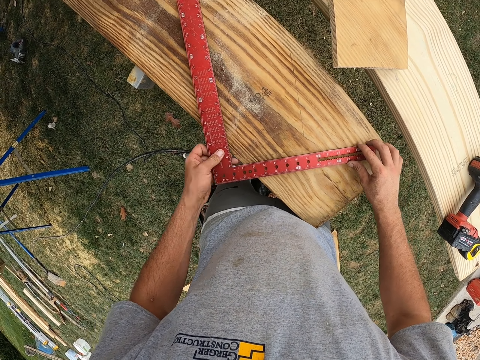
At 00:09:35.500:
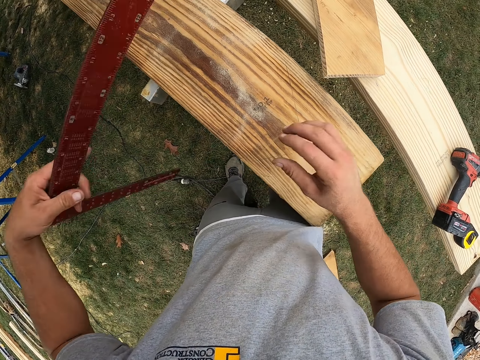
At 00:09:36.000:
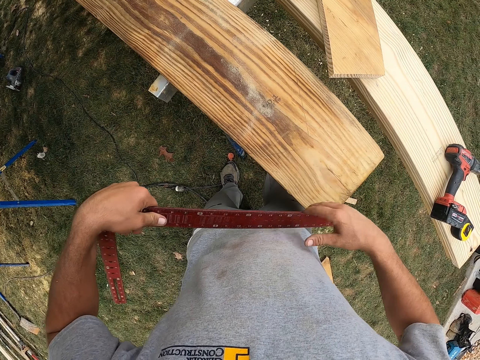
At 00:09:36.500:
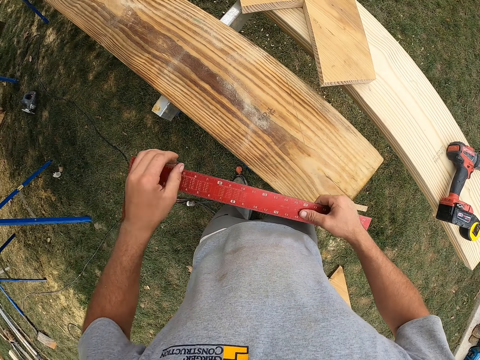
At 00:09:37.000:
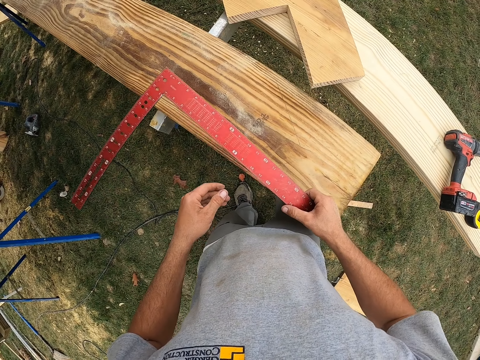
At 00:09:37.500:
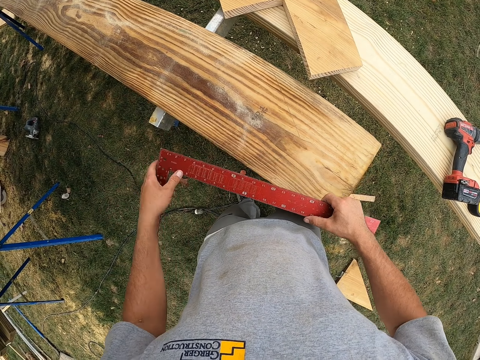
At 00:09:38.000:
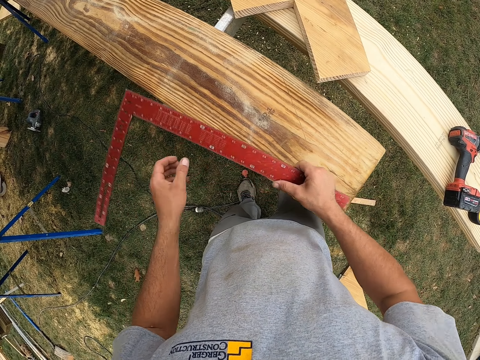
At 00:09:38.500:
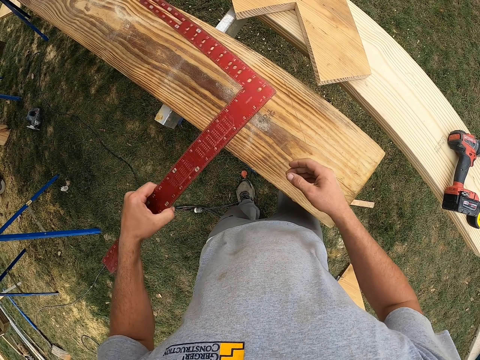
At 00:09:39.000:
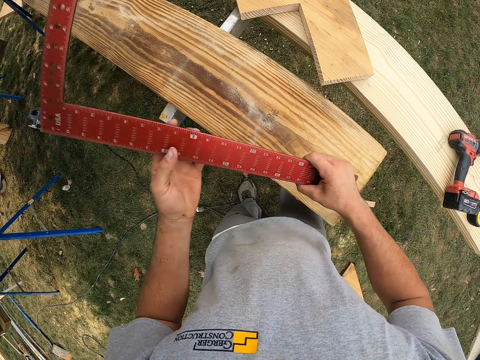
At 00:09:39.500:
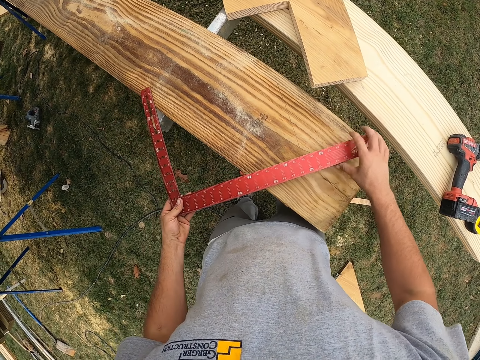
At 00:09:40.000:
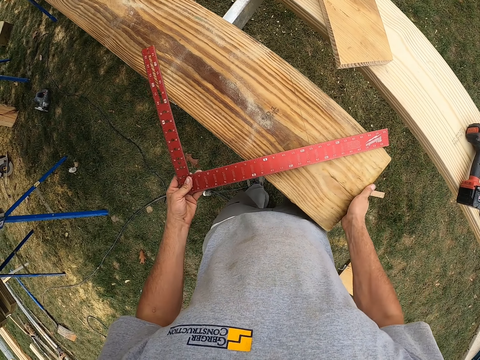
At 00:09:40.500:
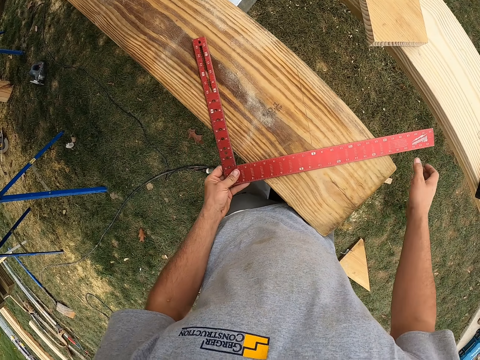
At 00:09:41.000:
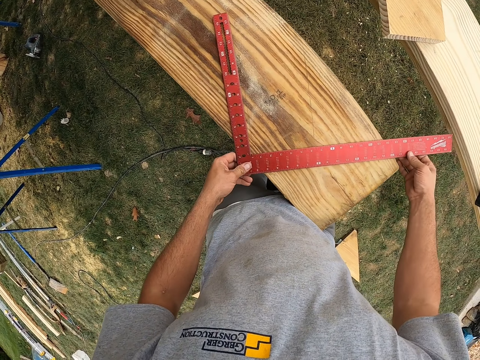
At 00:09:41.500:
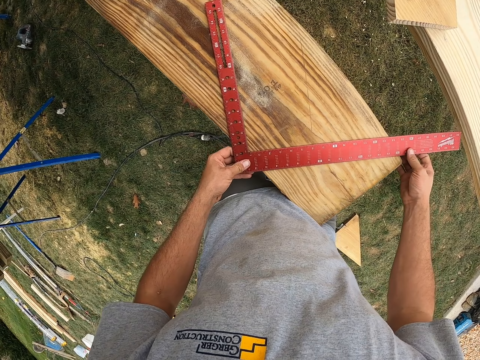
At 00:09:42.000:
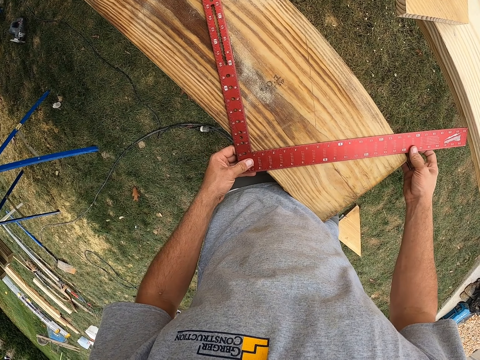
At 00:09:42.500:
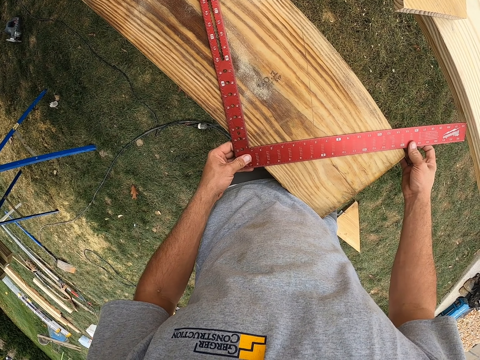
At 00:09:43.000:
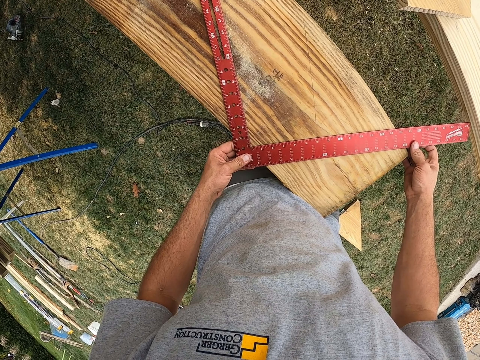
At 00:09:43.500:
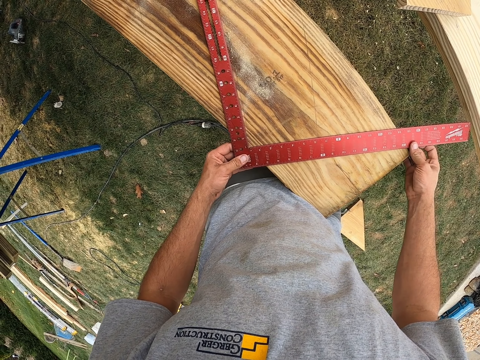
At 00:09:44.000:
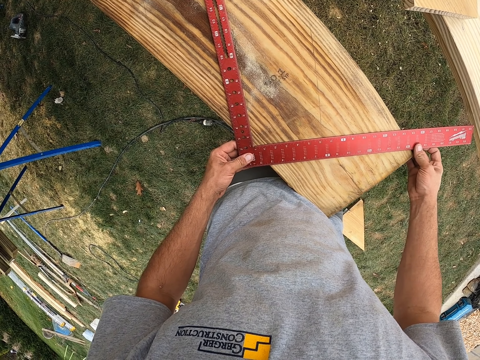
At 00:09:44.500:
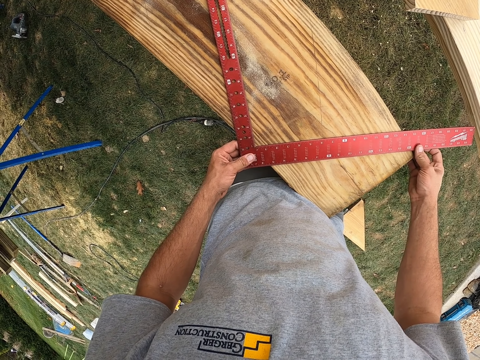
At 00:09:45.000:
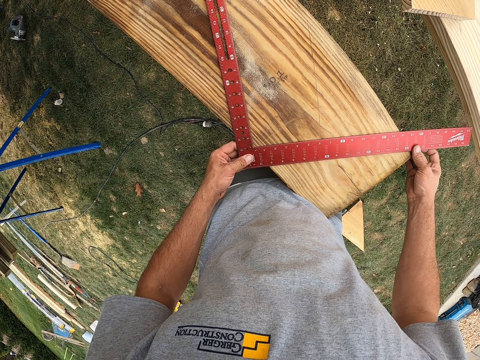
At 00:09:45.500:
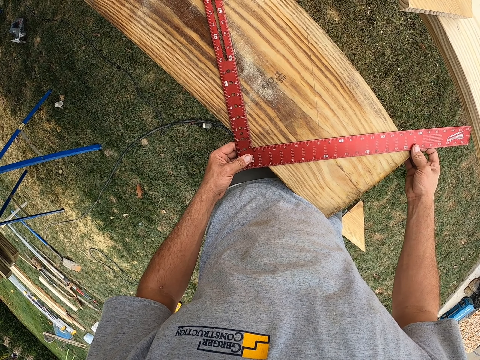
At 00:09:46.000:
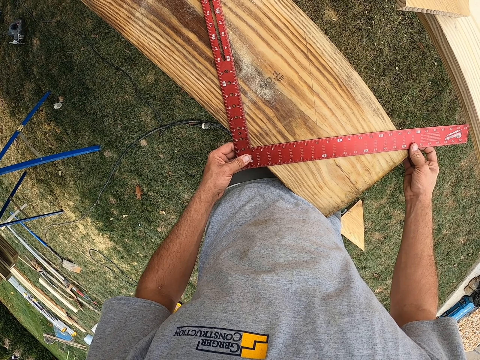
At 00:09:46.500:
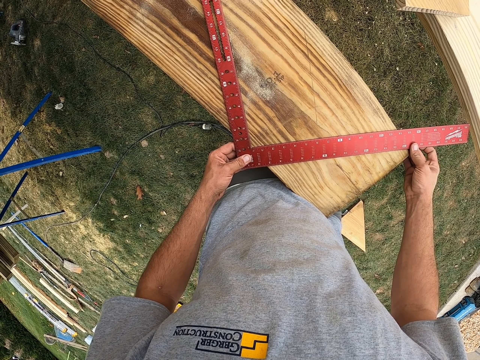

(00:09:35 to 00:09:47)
The camera wearer turns the other side of the square rule. They measure the wood with the square rule. They adjust the wood with the right hand. They measure the wood with the square rule.

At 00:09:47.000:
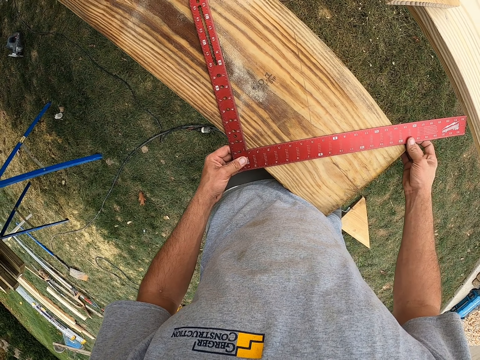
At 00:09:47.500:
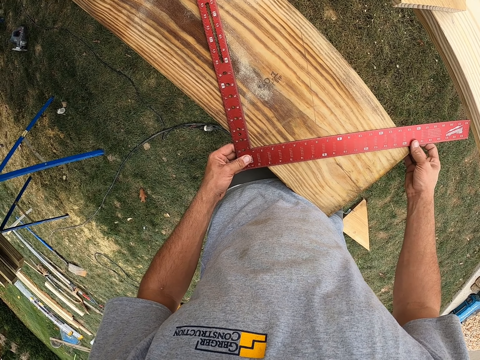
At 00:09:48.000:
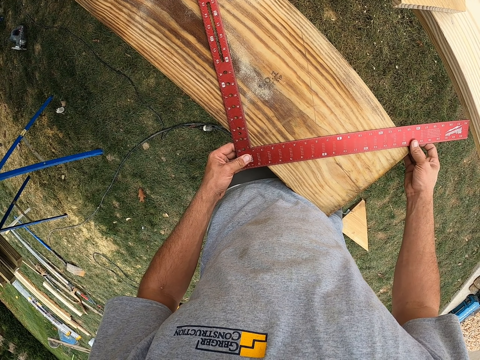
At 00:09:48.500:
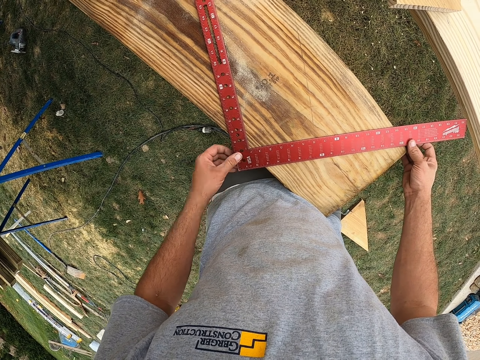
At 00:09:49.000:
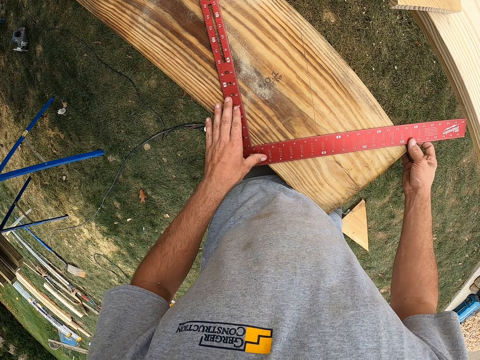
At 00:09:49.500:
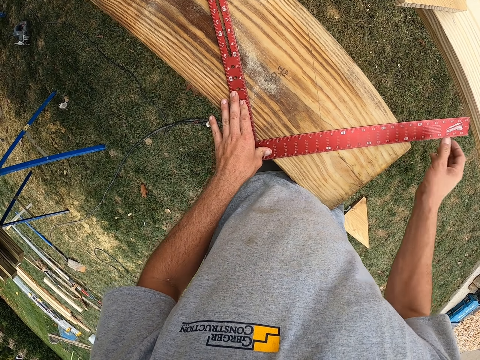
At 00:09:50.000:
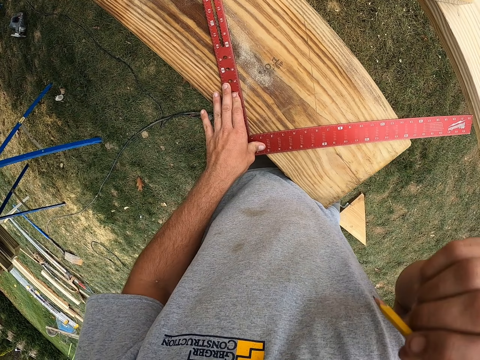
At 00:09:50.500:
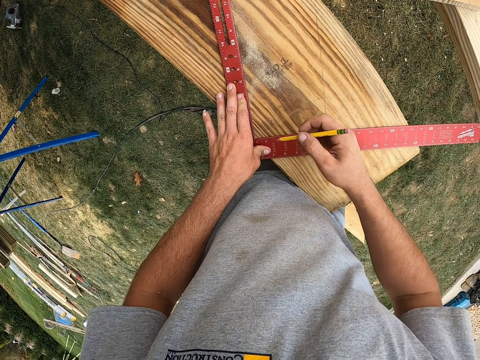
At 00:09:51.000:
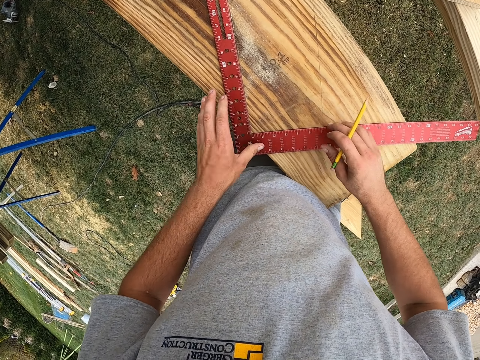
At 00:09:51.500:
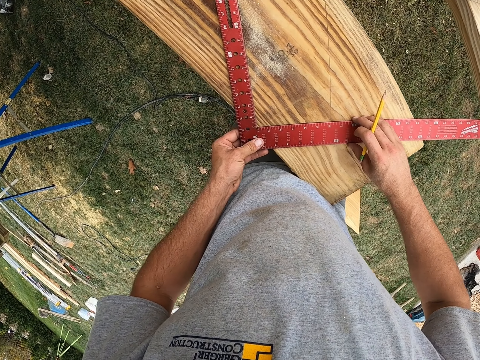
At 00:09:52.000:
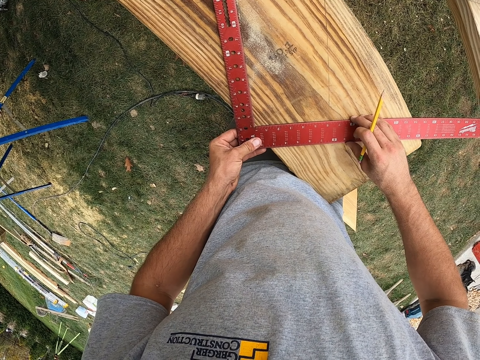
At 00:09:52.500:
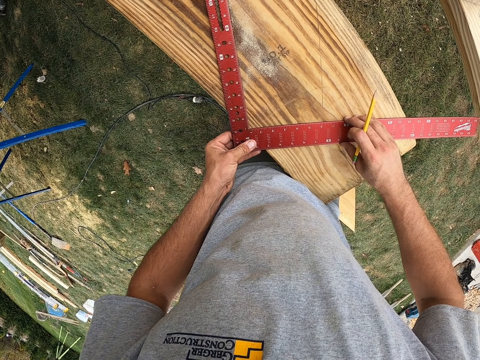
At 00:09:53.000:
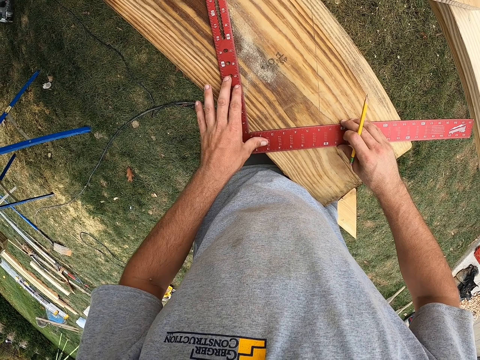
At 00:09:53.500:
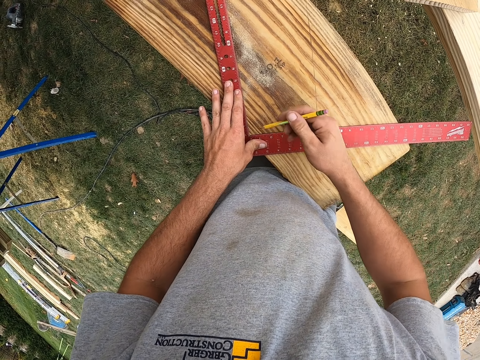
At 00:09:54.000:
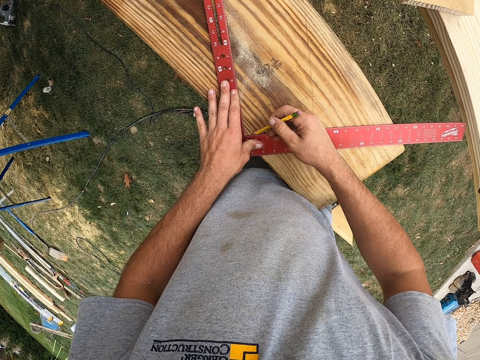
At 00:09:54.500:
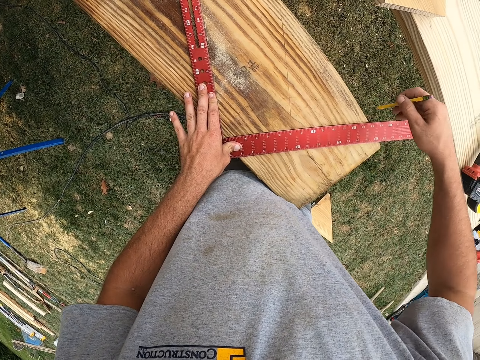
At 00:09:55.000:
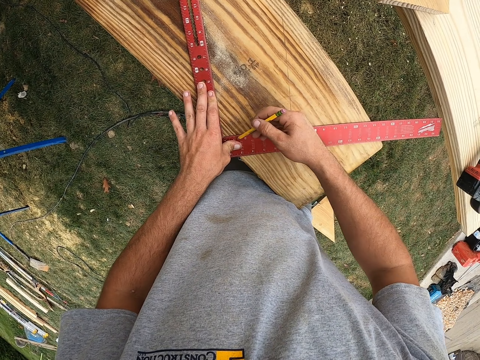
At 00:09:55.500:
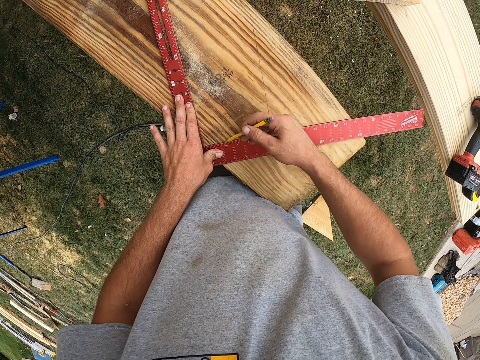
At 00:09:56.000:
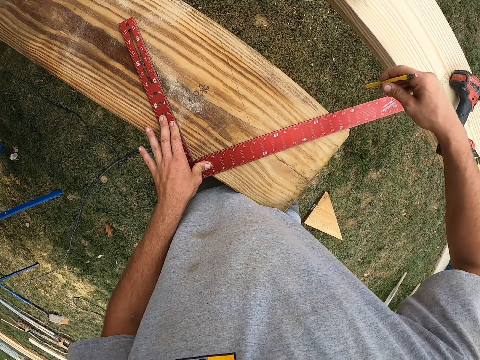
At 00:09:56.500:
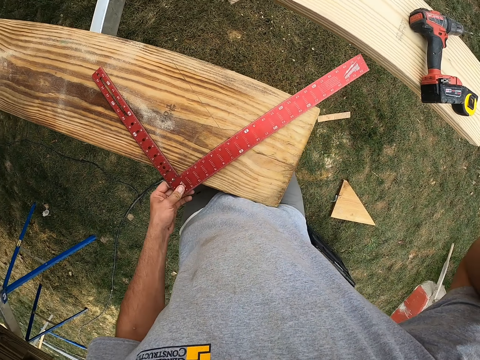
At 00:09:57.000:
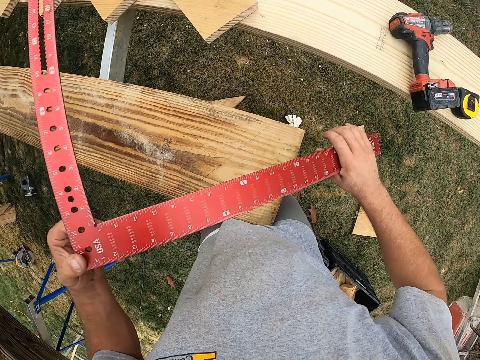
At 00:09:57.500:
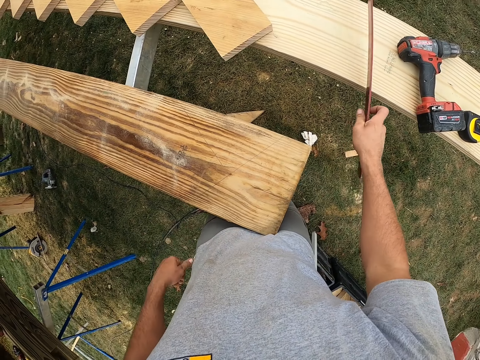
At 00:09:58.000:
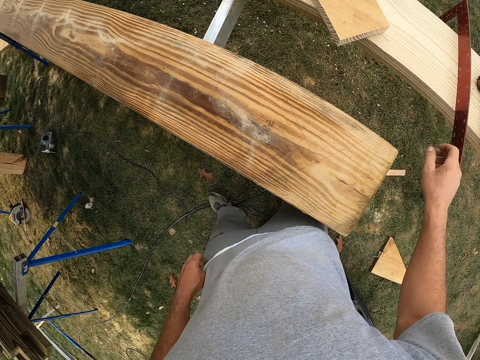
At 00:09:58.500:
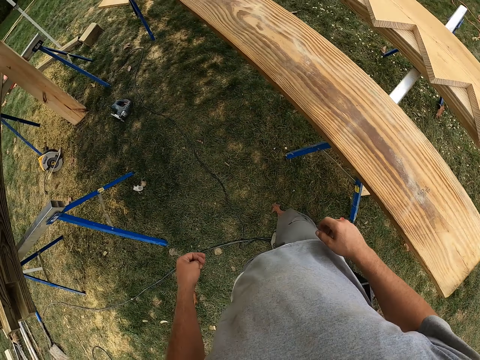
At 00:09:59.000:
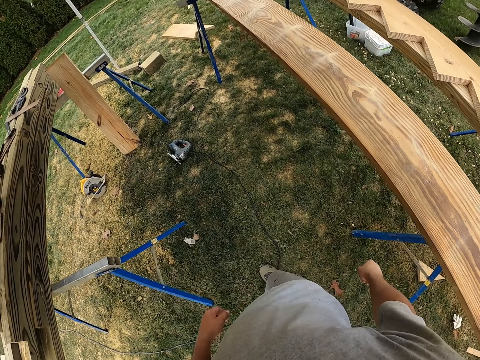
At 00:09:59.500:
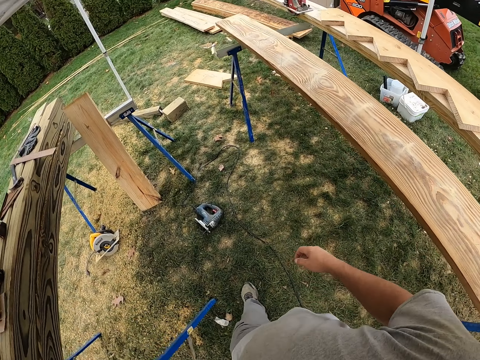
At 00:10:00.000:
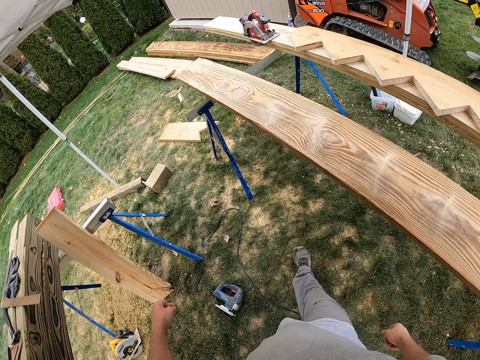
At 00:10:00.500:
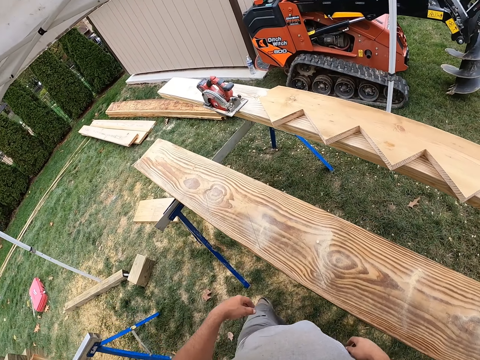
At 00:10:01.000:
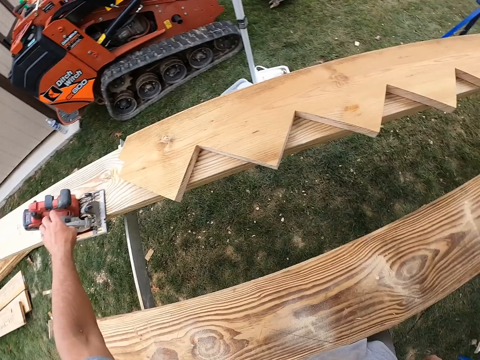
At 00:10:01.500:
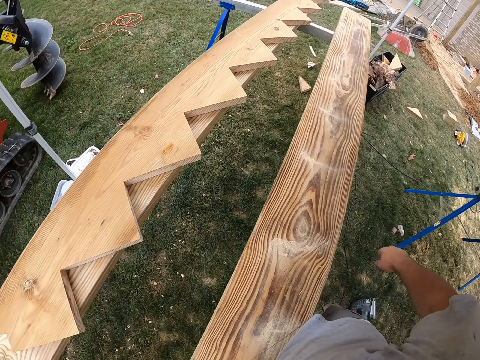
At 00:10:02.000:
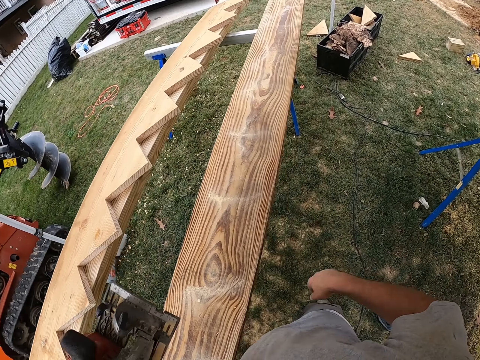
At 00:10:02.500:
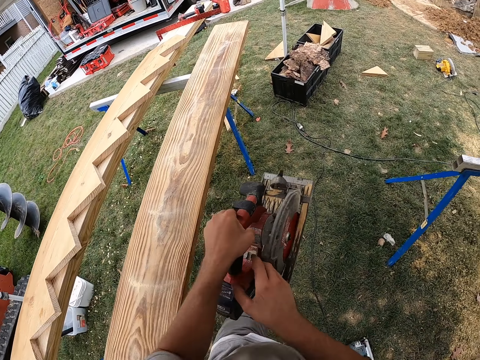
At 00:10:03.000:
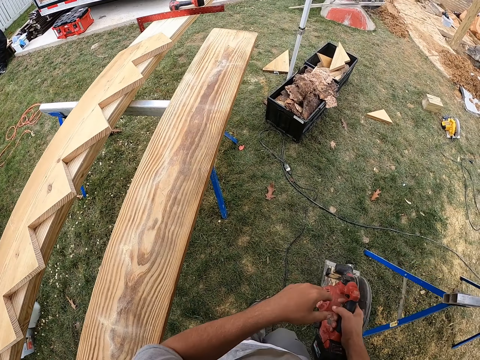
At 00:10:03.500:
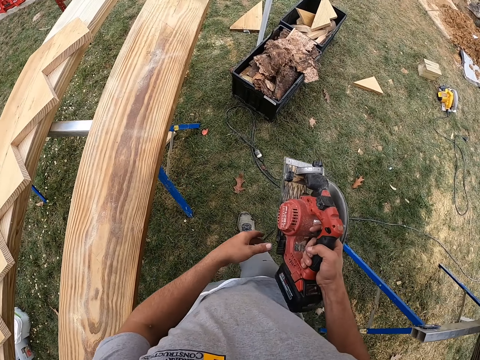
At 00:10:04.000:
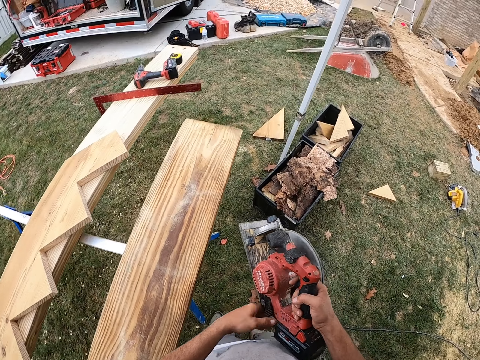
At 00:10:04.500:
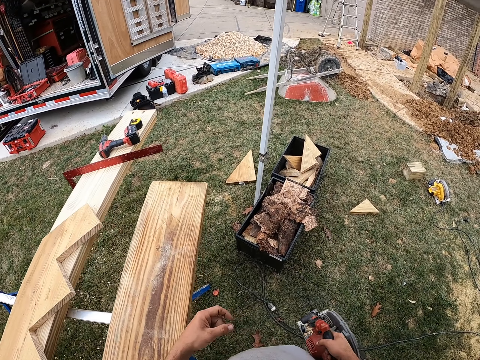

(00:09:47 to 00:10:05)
The camera wearer takes a pencil. They mark the wood with the pencil. They put the pencil on the ear. They lift the square rule. They put the square rule on a wood. They move towards an electric hand circular saw. They pick up the electric hand circular saw on a timber. They move back to a marked timber end.
